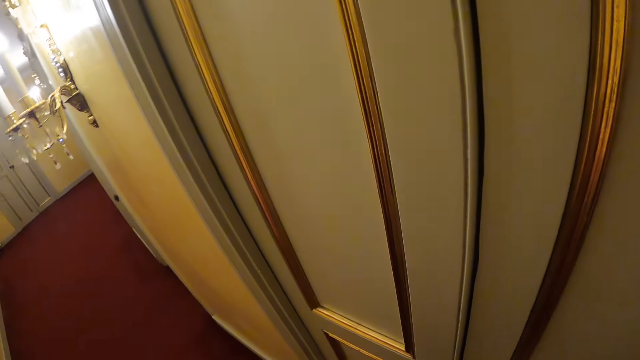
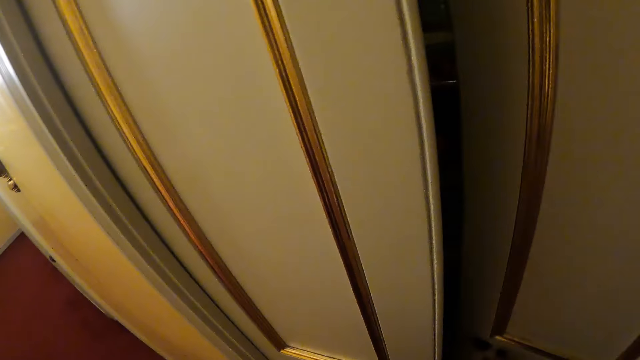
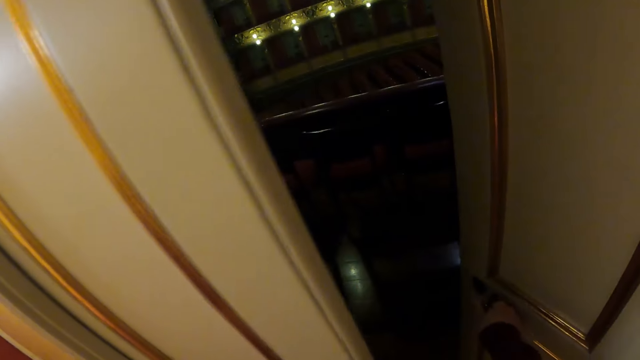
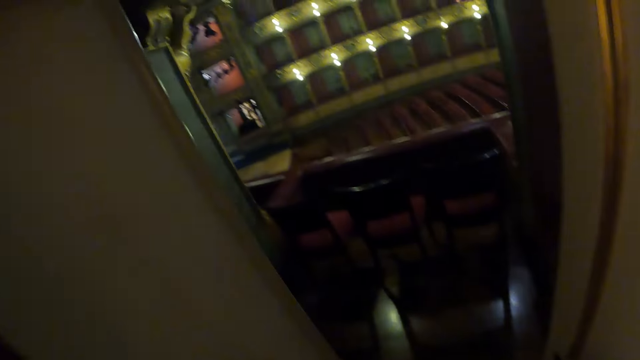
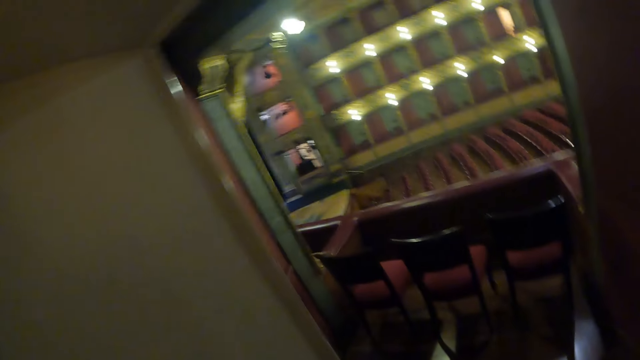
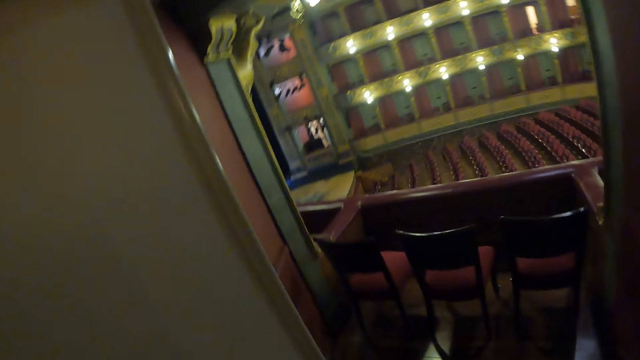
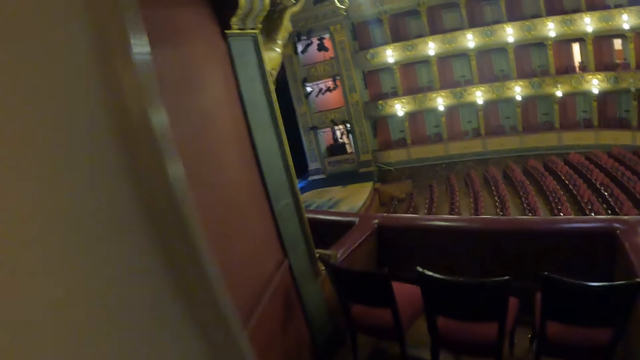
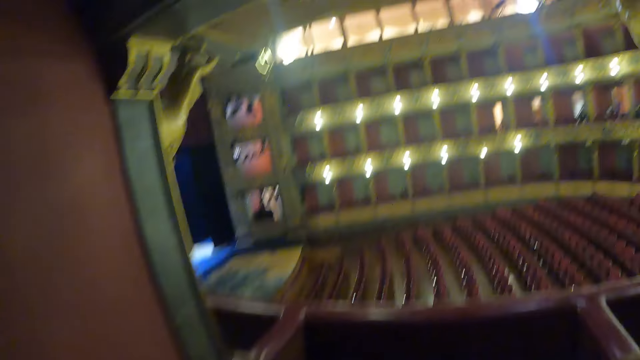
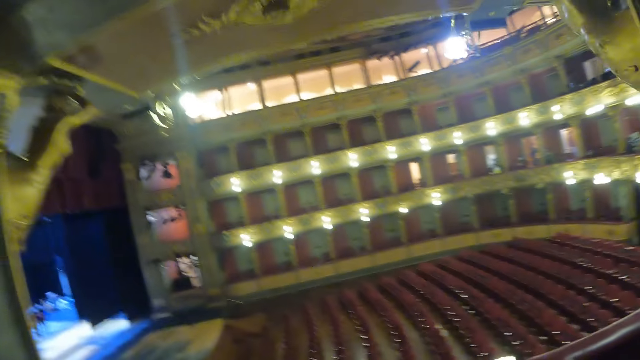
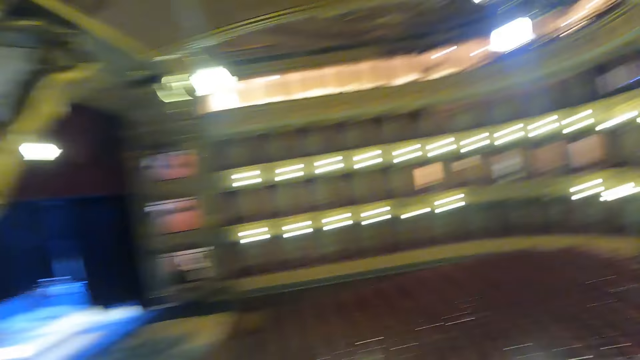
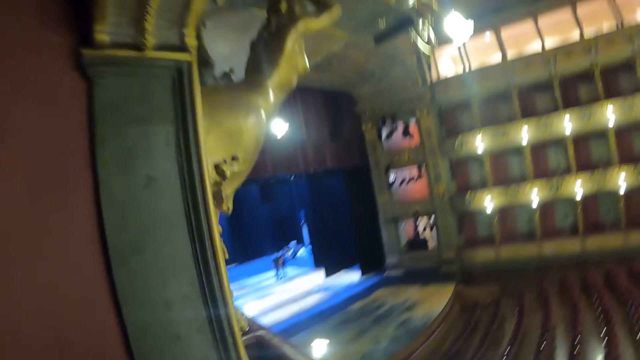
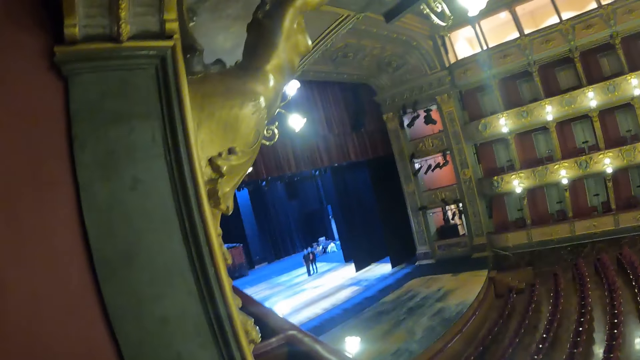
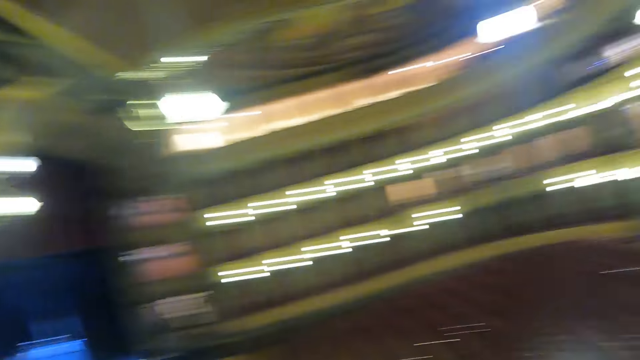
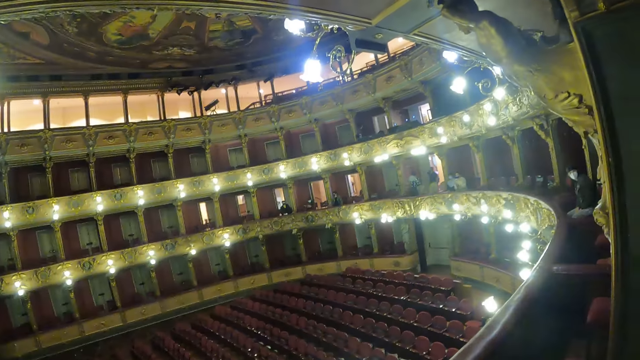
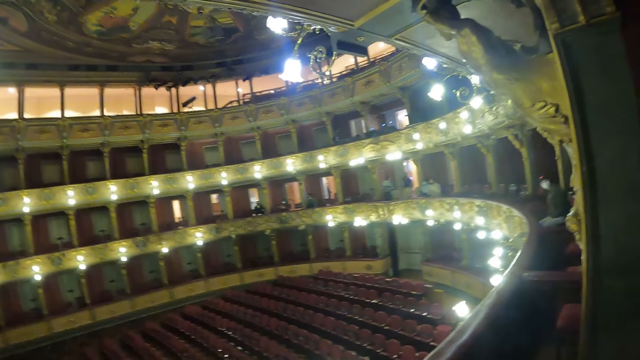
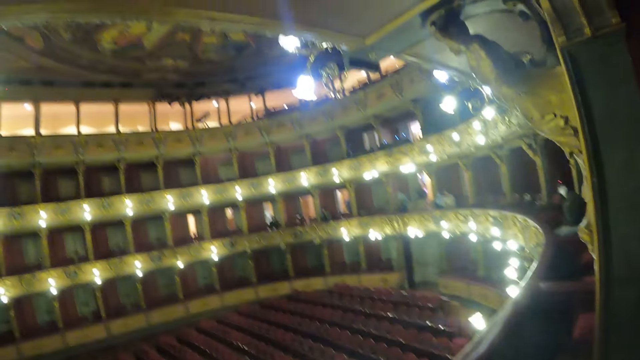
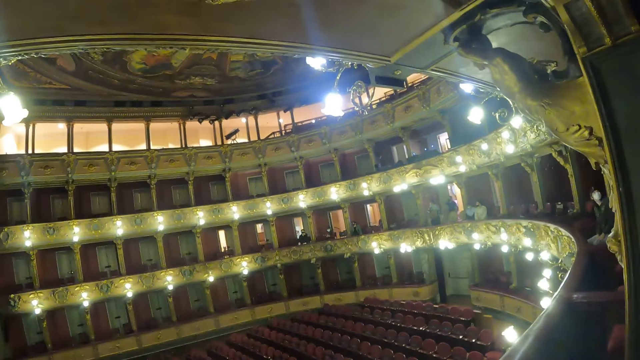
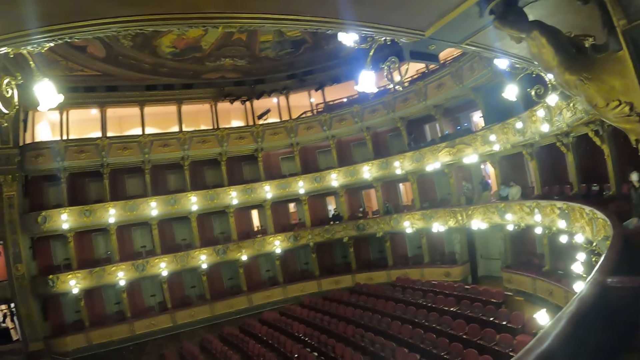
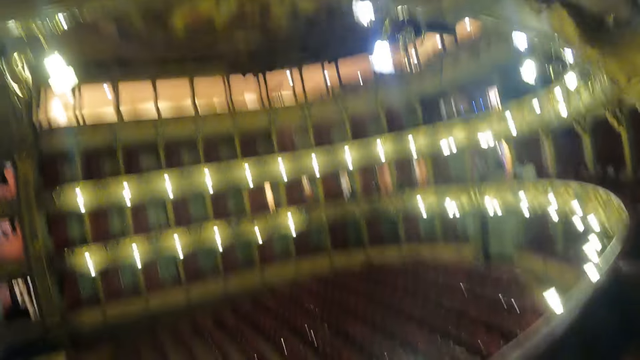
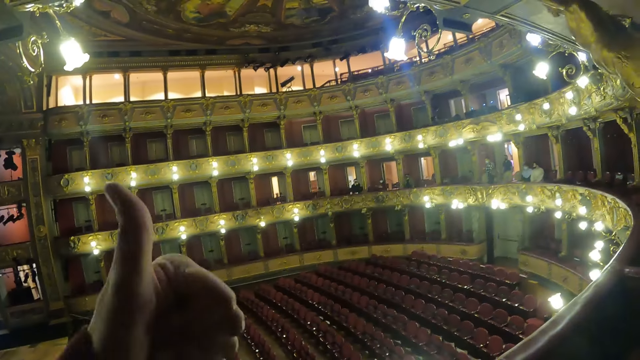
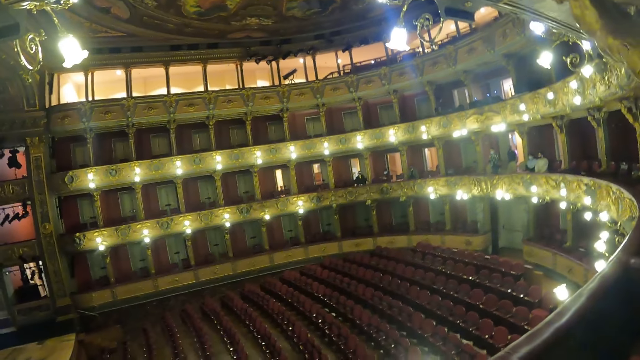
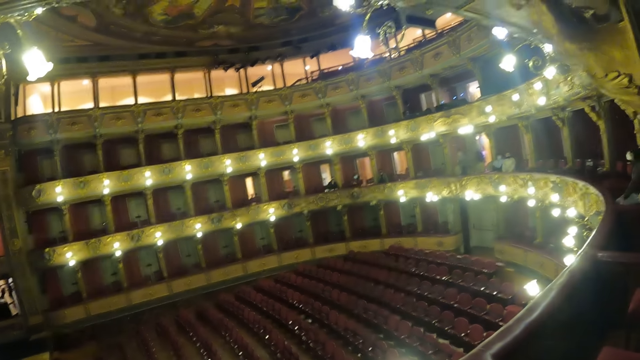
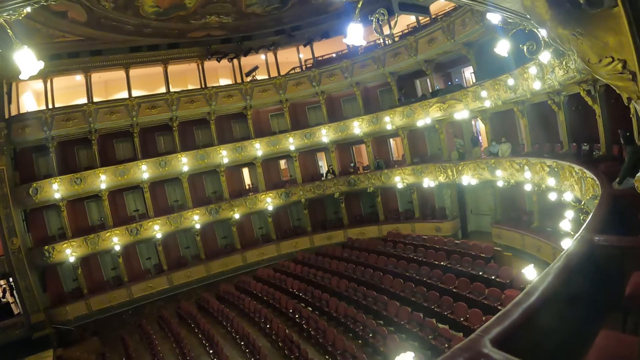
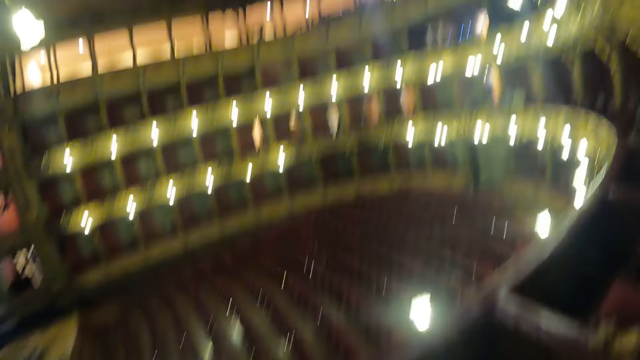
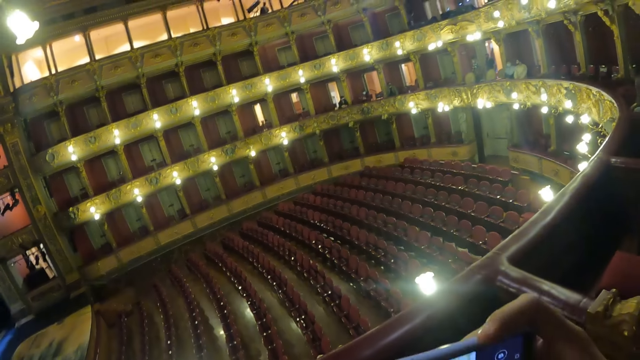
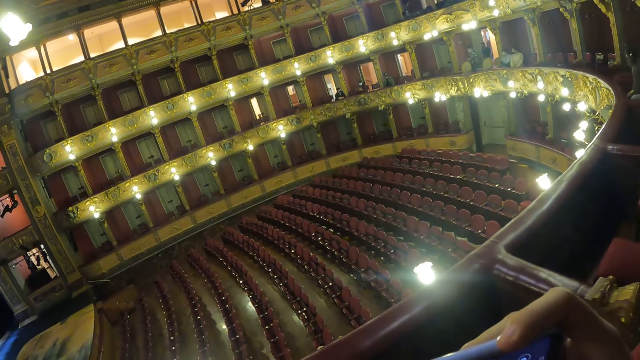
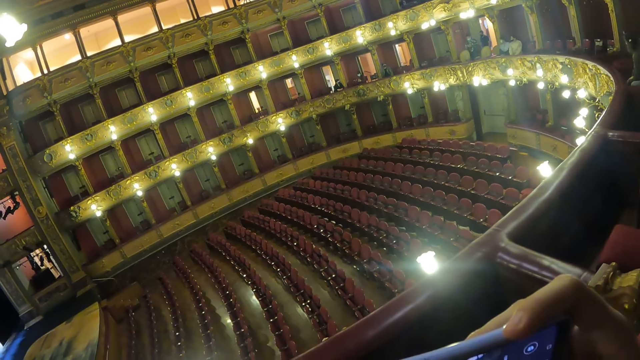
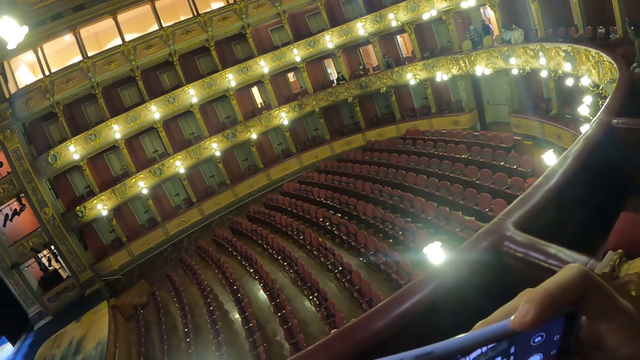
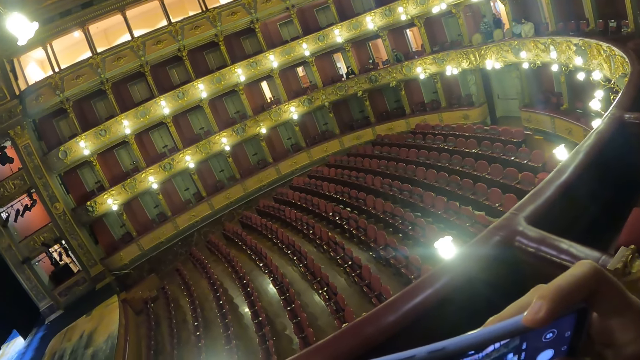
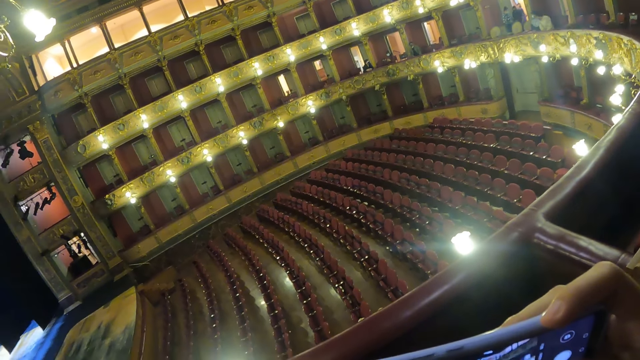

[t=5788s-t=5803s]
The camera wearer opens the door. He enters the stage. He looks around the stage. He thumbs up. He looks around the stage. He operates the phone in his hands.

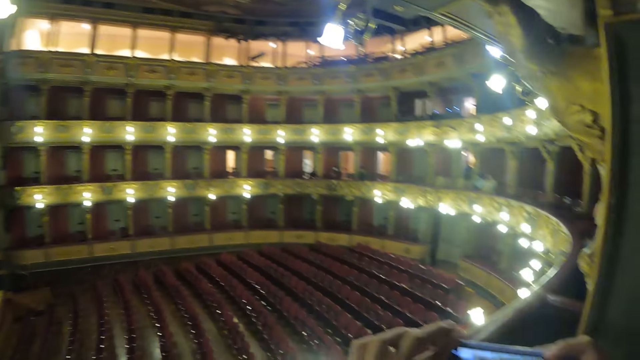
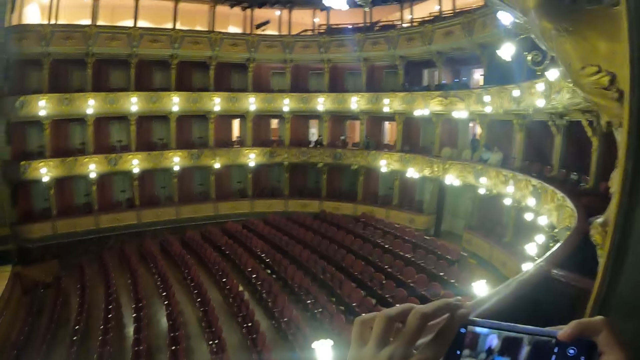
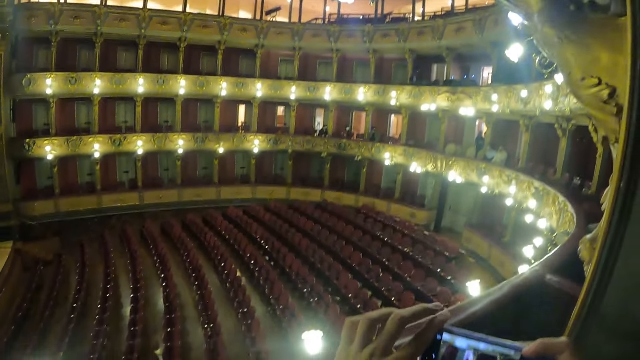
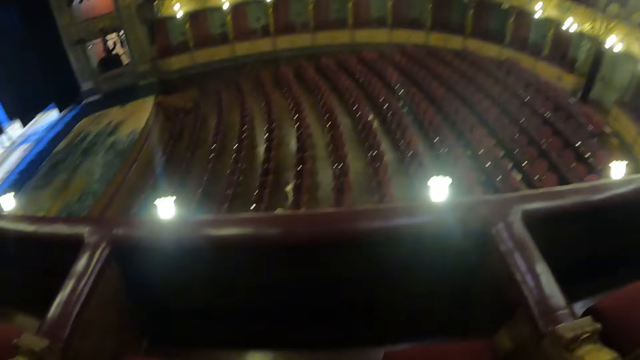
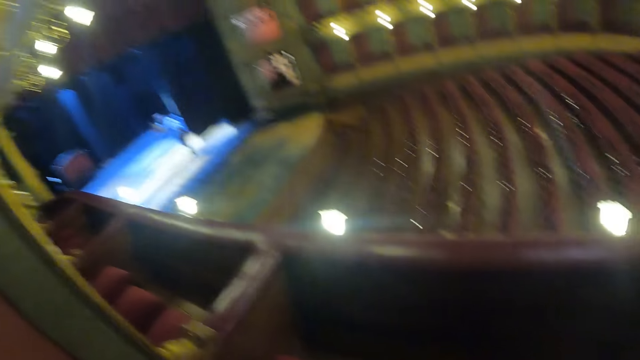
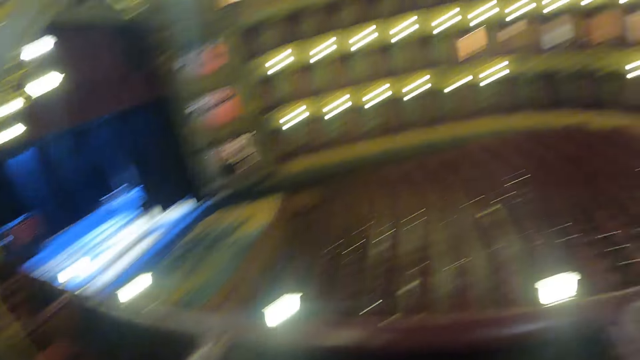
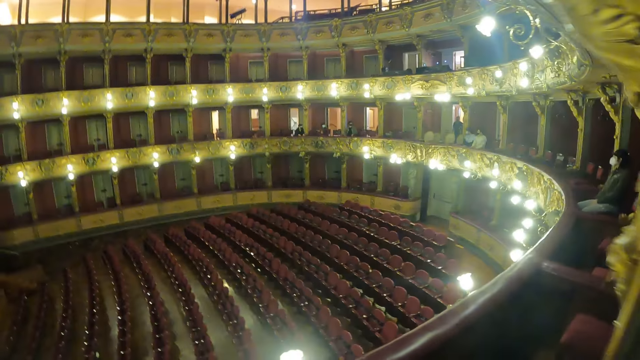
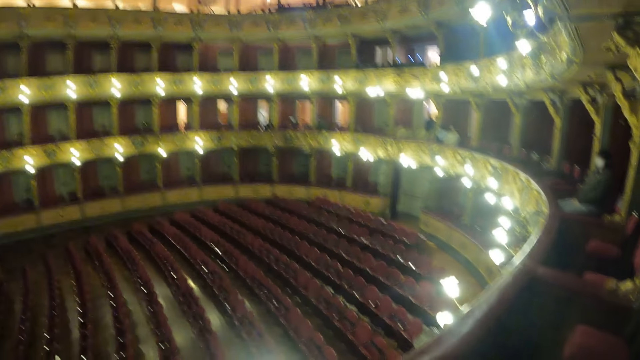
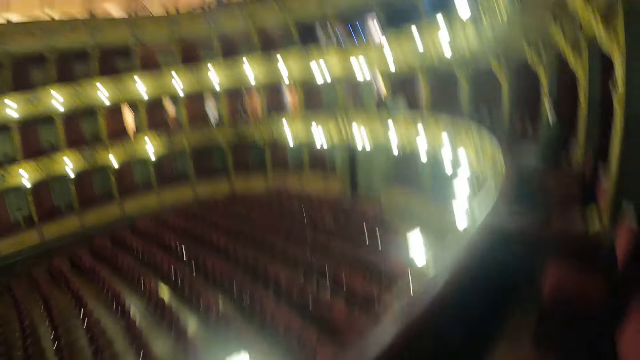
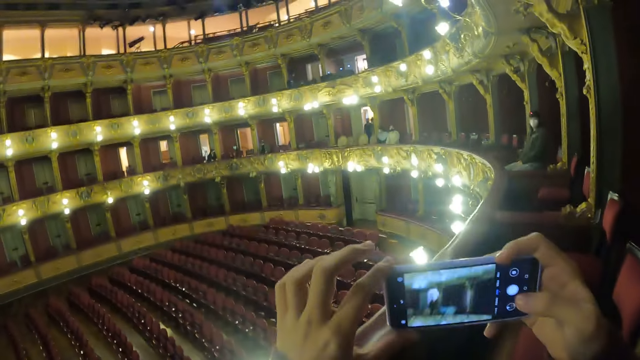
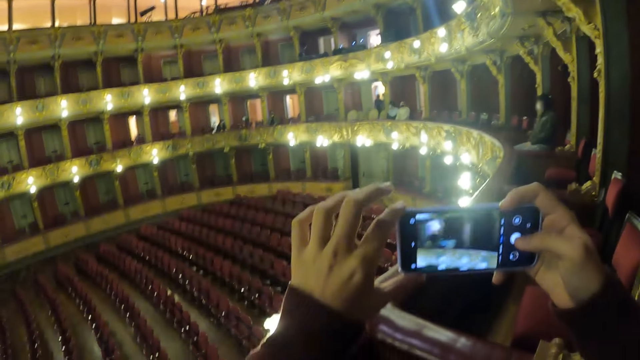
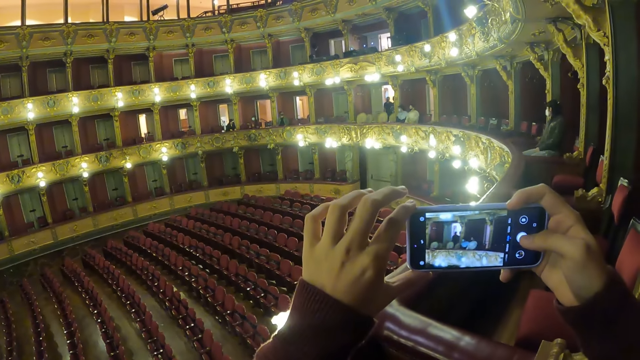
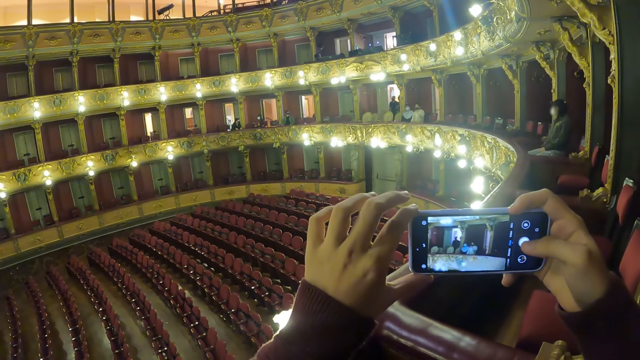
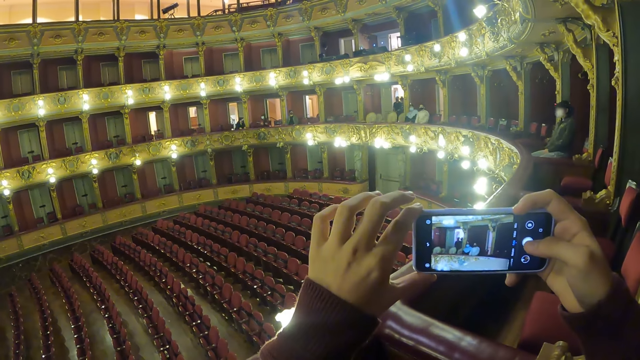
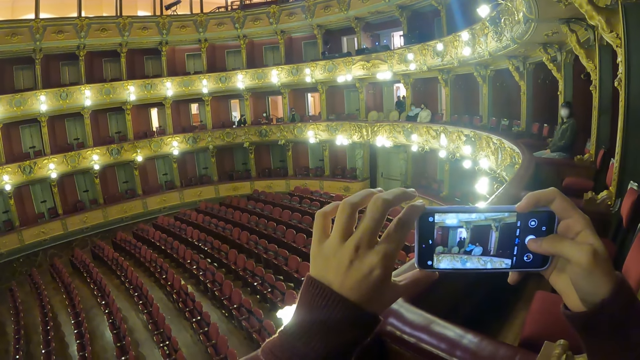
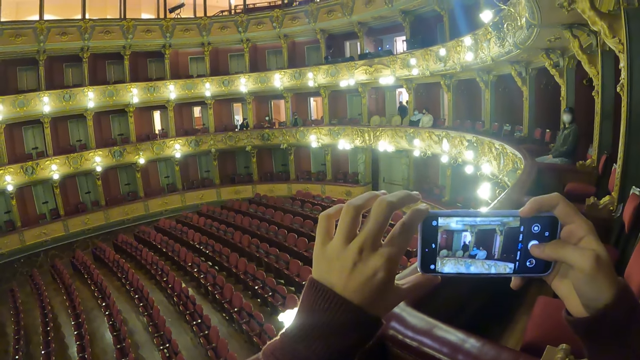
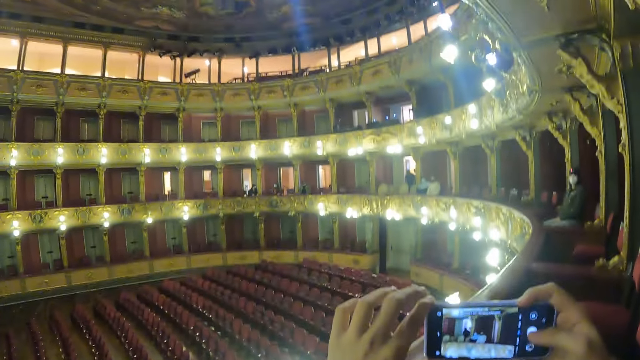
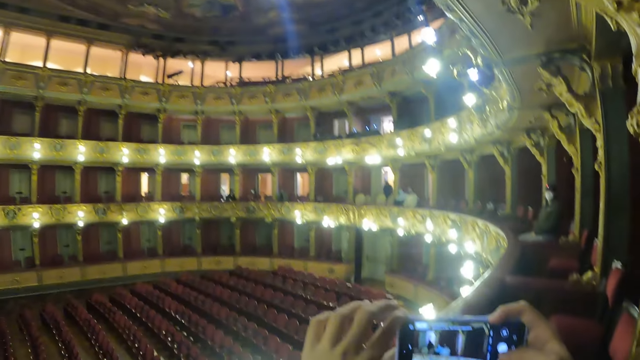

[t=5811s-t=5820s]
The camera wearer looks around the stage. He operates the phone in his hands.
